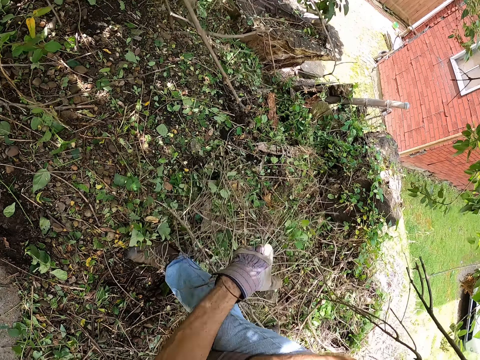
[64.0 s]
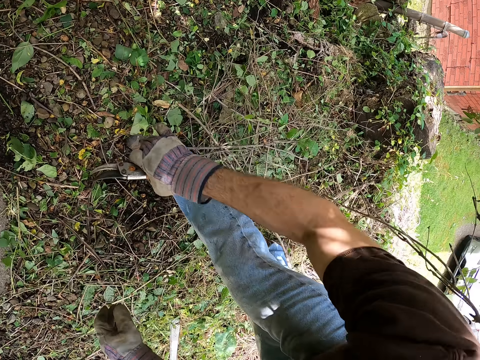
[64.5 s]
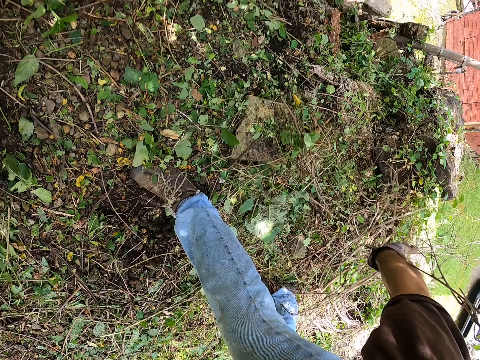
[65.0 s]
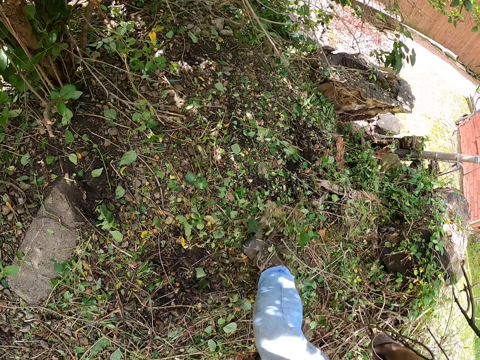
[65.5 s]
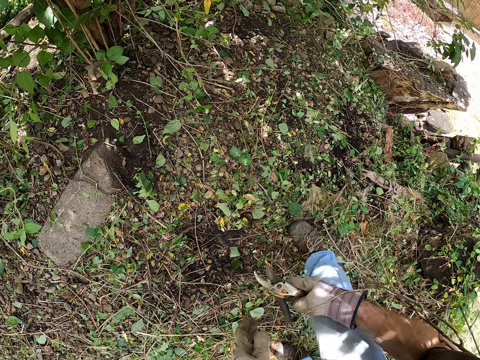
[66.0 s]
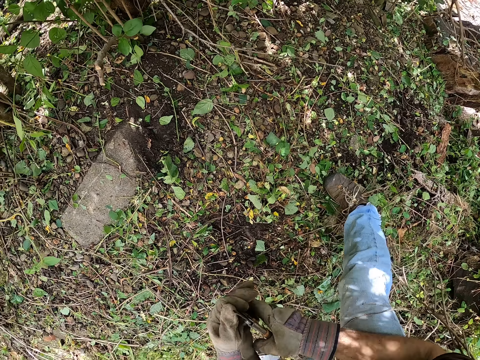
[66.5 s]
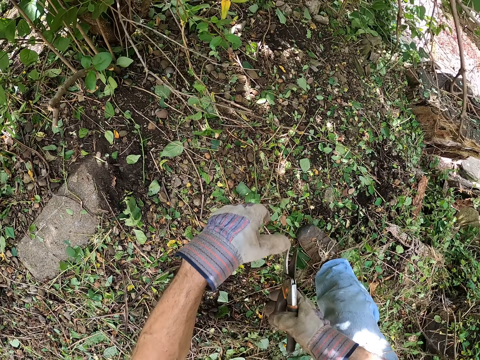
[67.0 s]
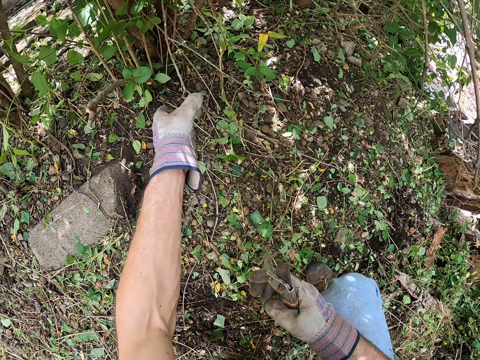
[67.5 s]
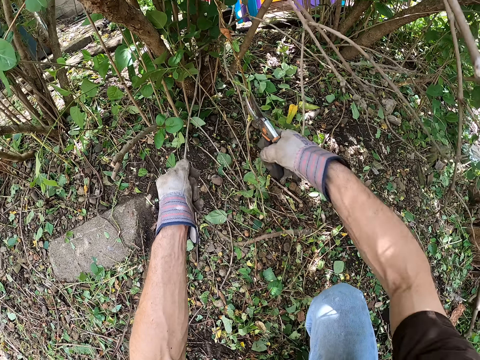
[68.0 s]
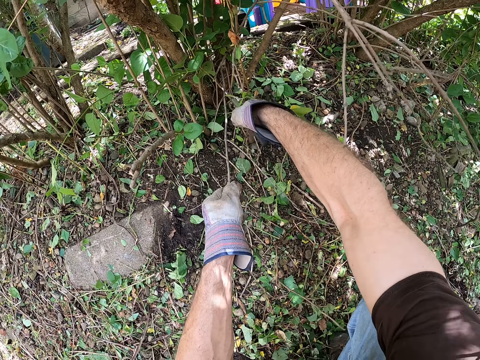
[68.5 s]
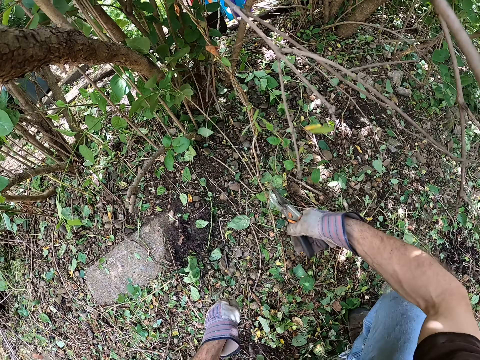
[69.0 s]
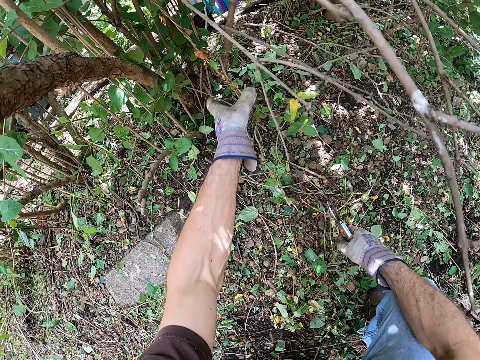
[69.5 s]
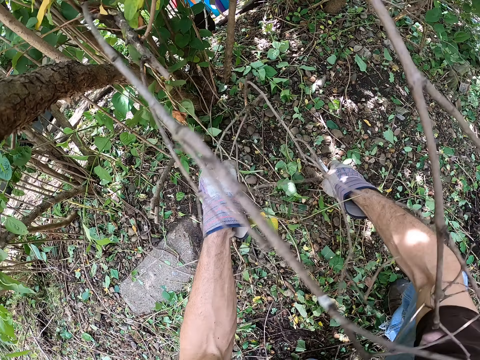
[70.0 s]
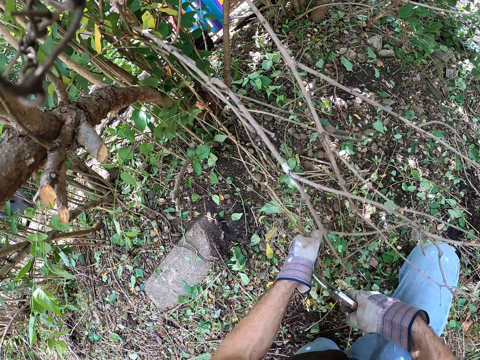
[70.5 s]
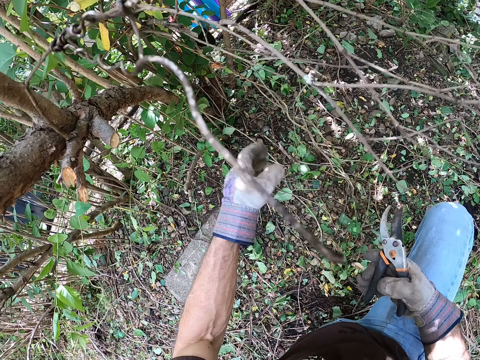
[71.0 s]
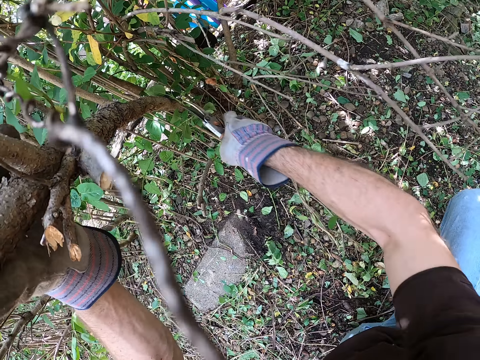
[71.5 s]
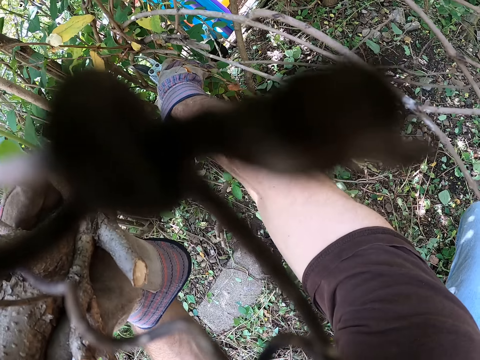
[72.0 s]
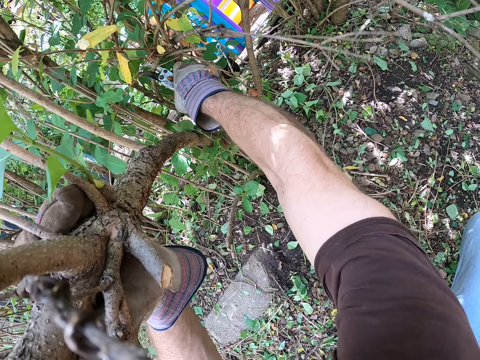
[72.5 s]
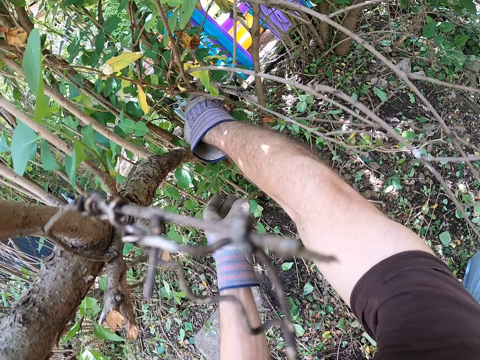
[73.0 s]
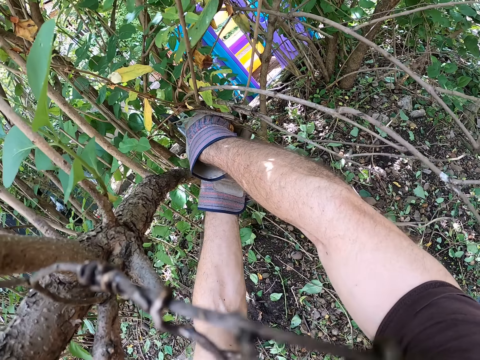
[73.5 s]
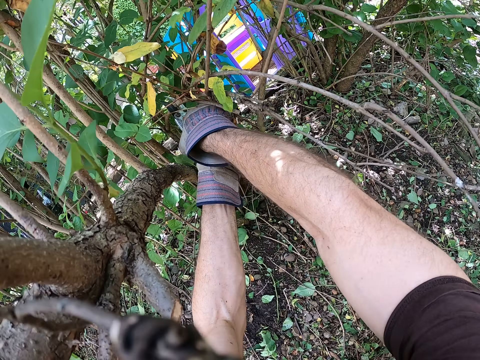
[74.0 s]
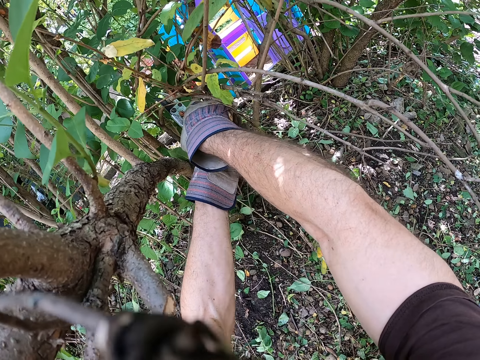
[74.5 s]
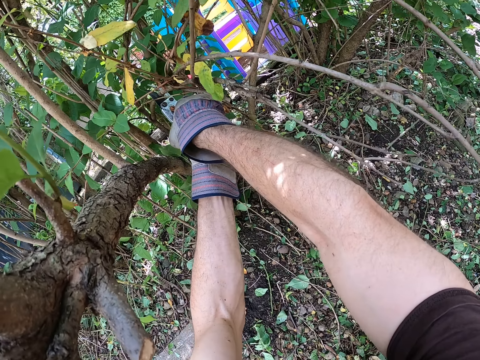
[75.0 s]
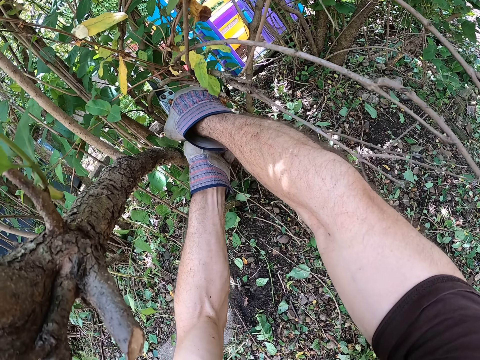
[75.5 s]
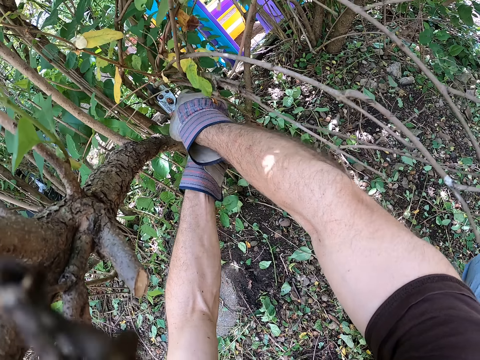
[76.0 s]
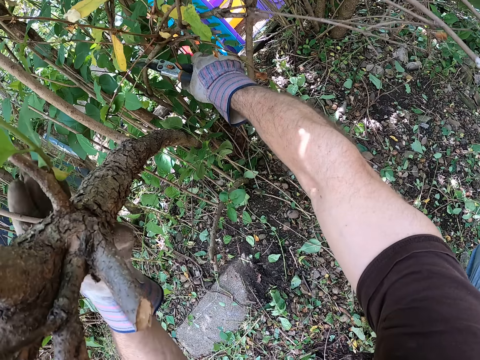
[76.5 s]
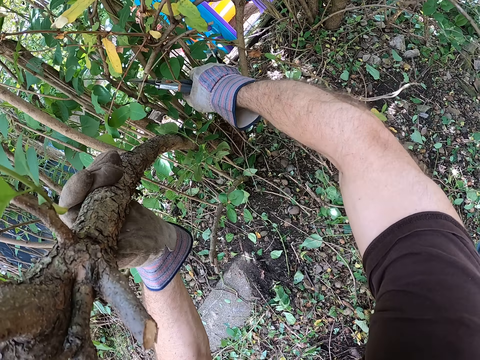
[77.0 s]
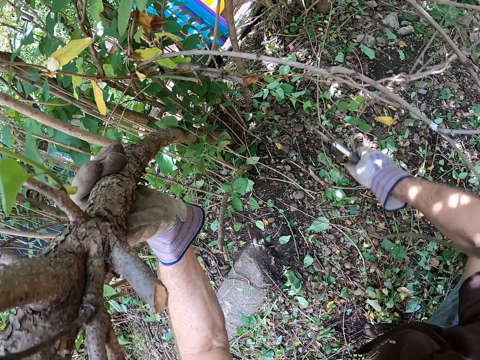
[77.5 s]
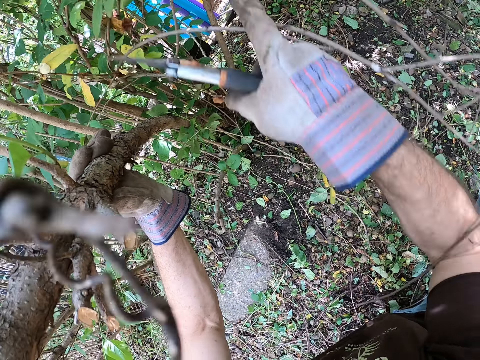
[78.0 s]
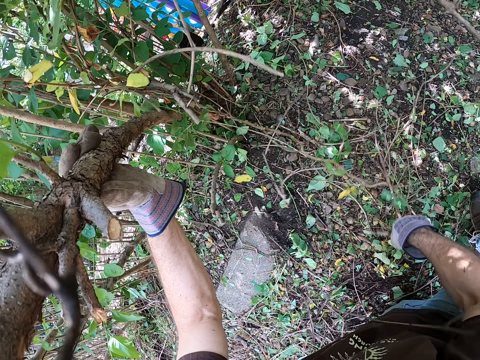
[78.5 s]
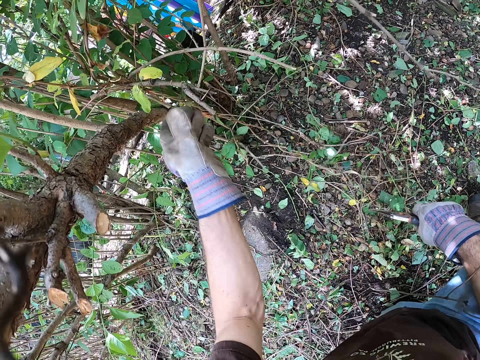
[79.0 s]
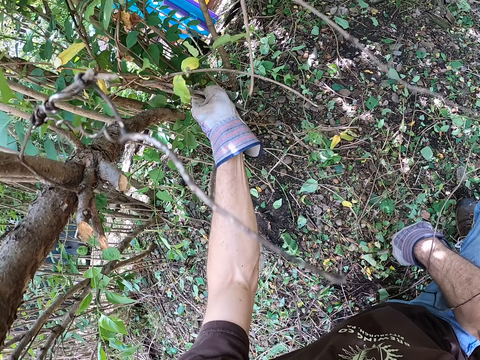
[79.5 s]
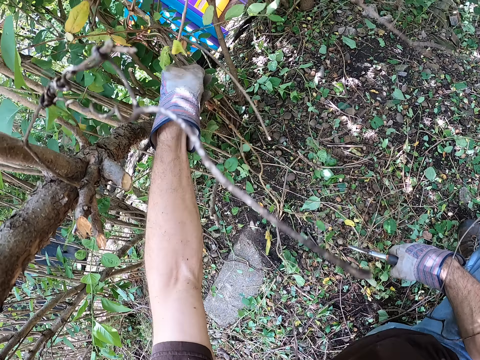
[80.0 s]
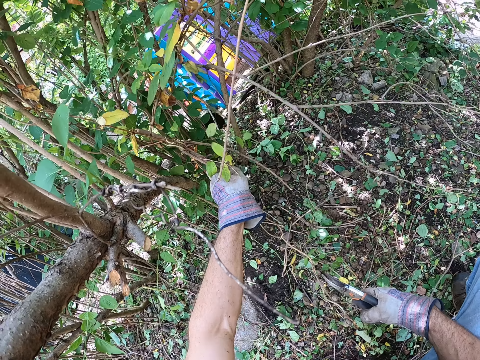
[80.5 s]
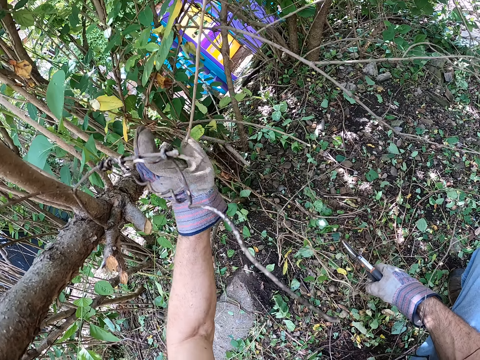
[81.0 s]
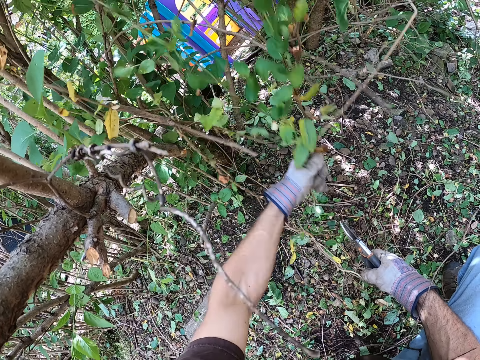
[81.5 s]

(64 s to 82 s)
The camera wearer moves some dead branches with his left hand. He moves some dead branches with his right hand. He holds the pruner with both hands and moves towards the tree. He holds some branches with his left hand. He moves his hand. He cuts the branches with the pruner and drops the branches on the ground. He pulls the tree branch. He holds some branches with his left hand, removes his left hand from the branches, and holds the branches with his left hand. He moves the scissors. He cuts the branches with the pruner. He holds the branches with his left hand. He cuts the tree branch. He moves the branches with his right hand. He pulls the tree branch and collects the tree branch. He moves the branches with his left hand.

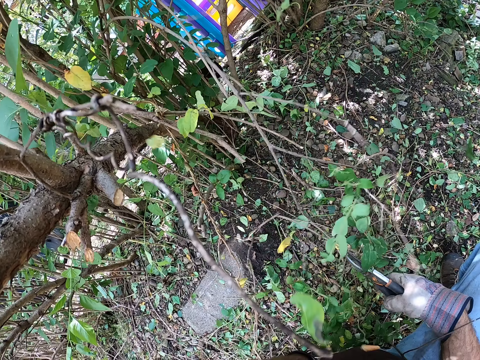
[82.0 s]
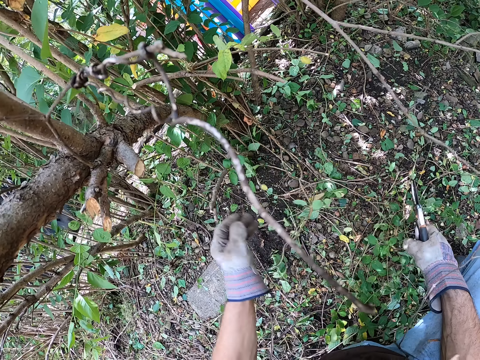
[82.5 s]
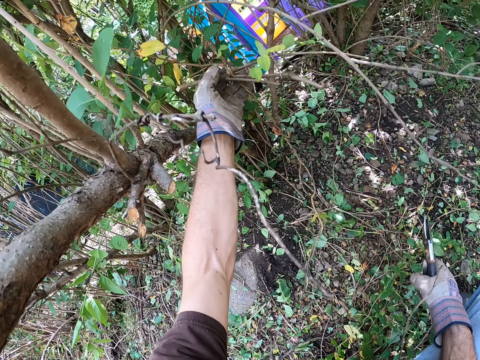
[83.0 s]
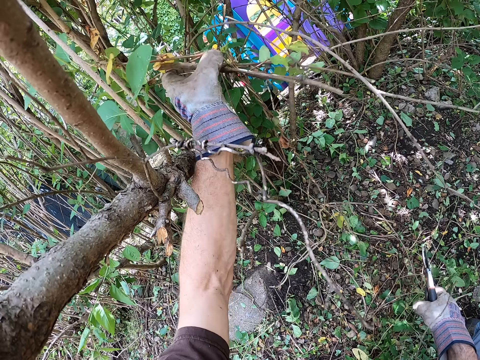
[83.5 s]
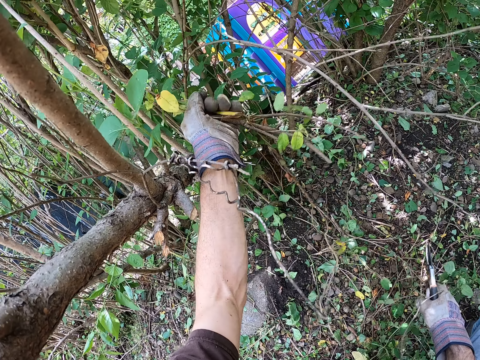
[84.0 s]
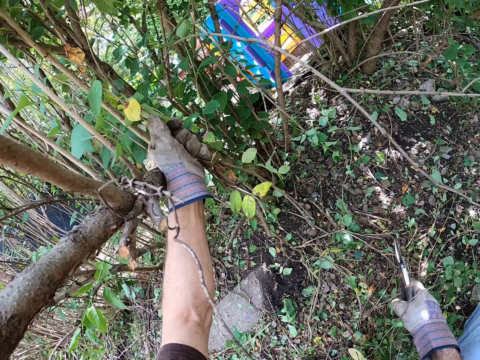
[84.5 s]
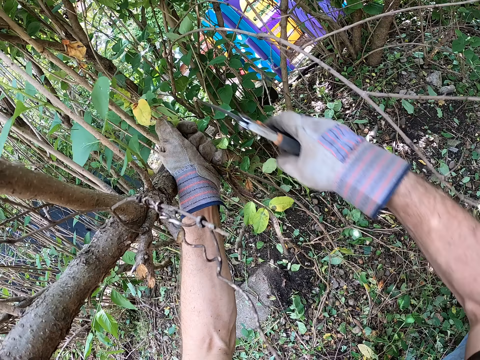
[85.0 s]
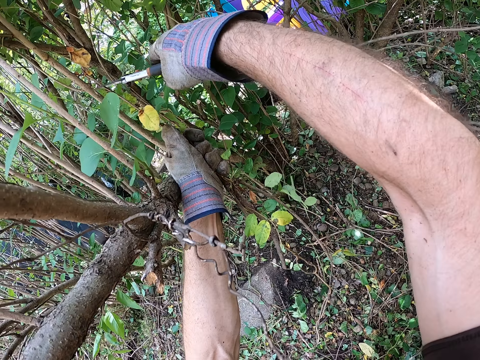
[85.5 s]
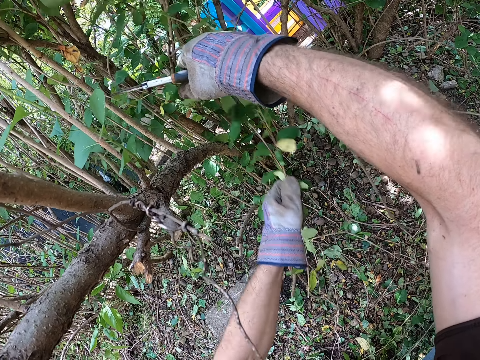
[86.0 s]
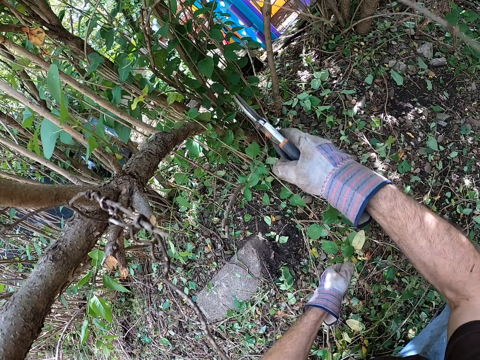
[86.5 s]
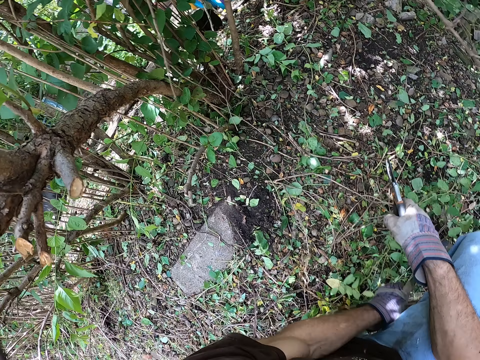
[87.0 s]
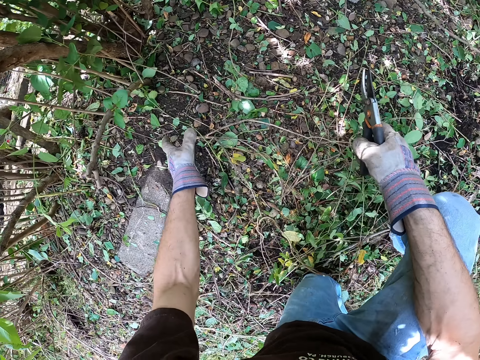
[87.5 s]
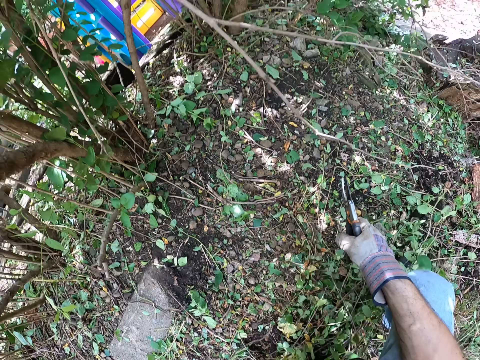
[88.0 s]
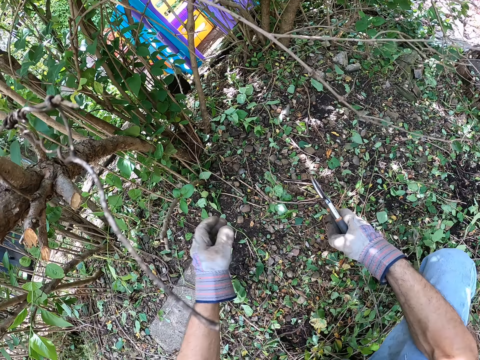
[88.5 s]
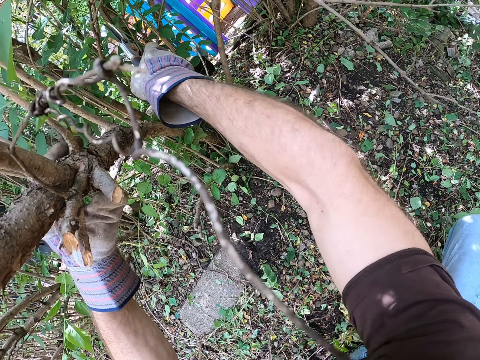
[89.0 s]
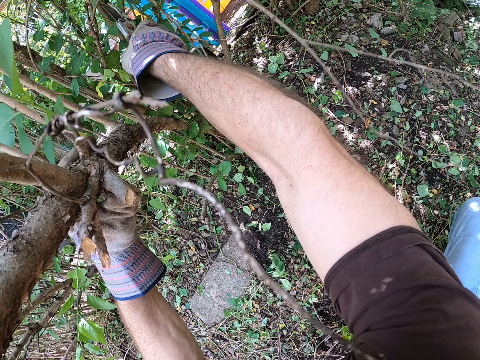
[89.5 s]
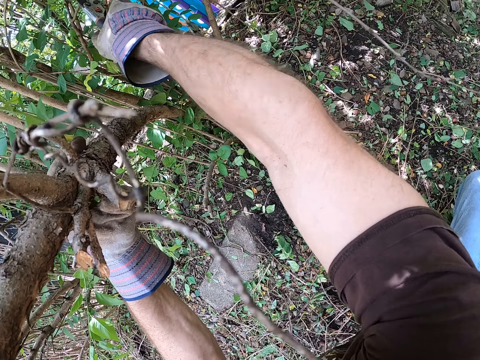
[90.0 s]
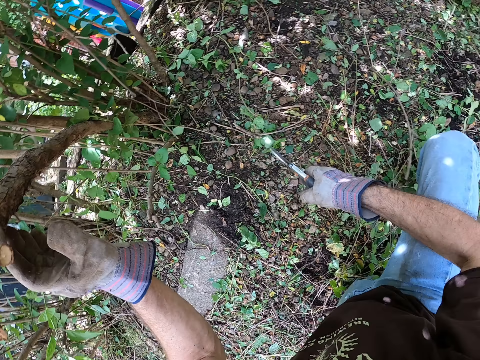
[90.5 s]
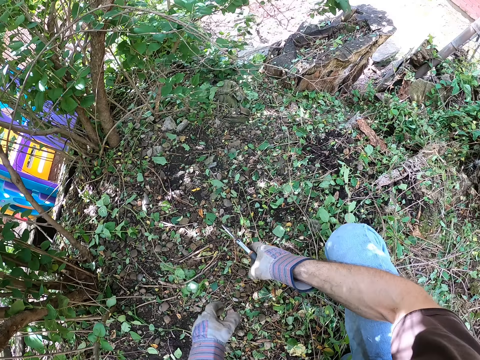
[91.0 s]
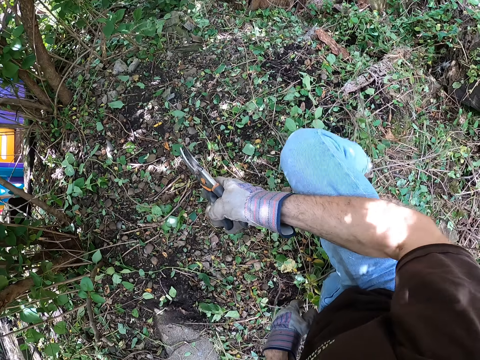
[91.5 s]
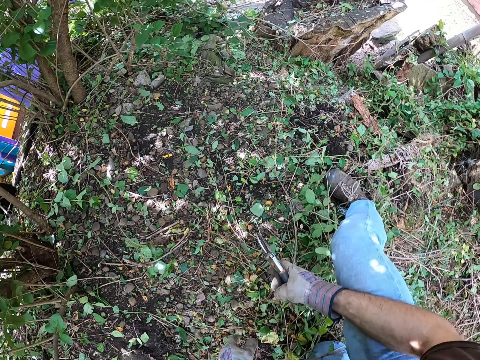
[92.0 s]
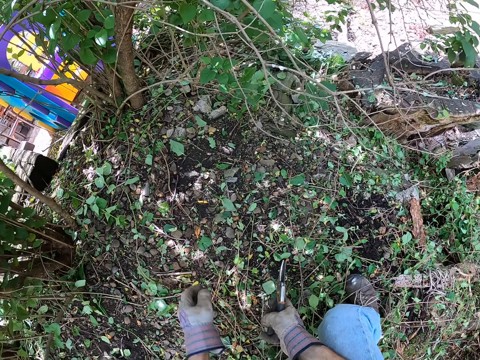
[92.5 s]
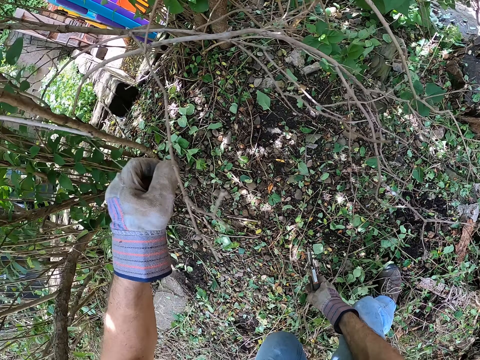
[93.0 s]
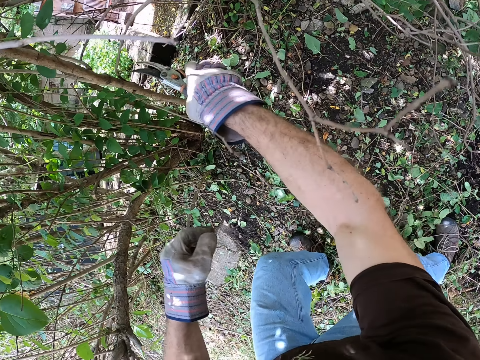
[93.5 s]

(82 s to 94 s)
The camera wearer holds the branches with his left hand. He cuts the branches with the pruner and drops the branches on the ground. He moves his hand. He moves some dead branches with his left hand. He holds the branches with his left hand and cuts the branches with the pruner. He cuts the tree branch.
